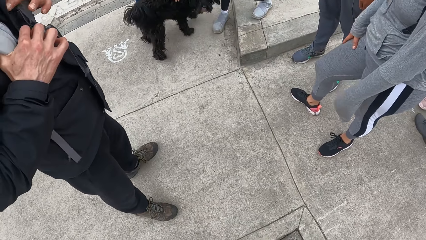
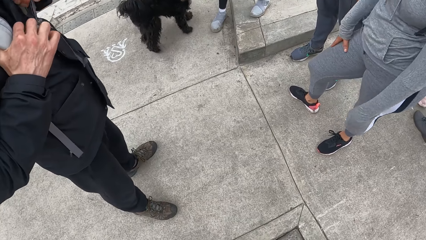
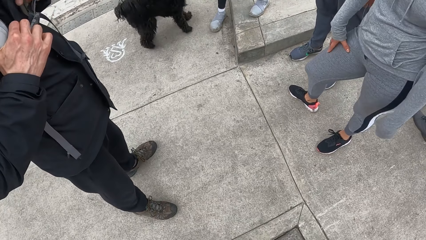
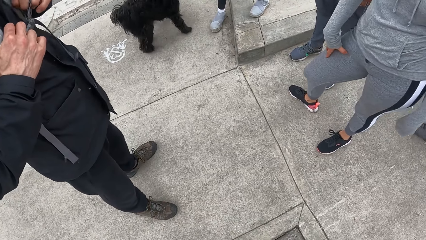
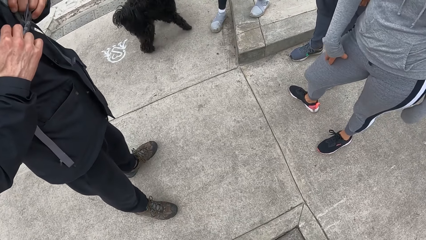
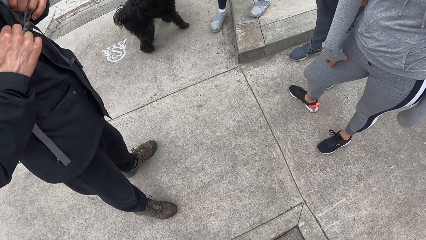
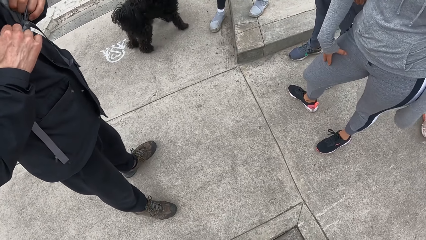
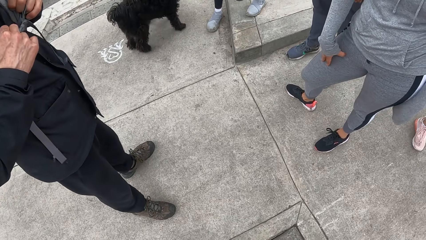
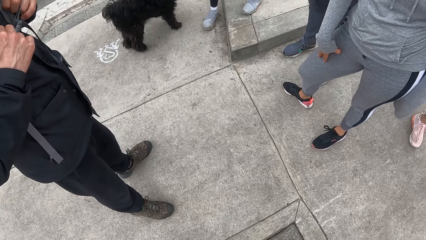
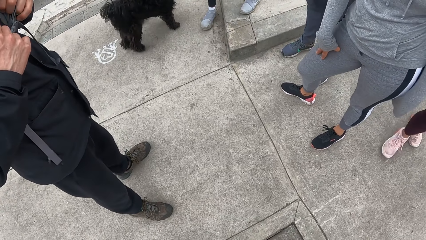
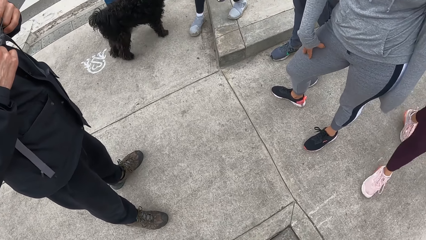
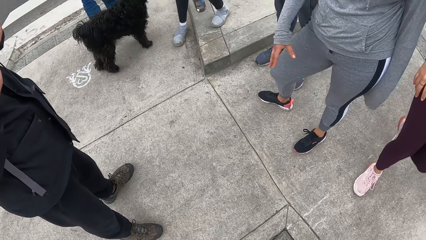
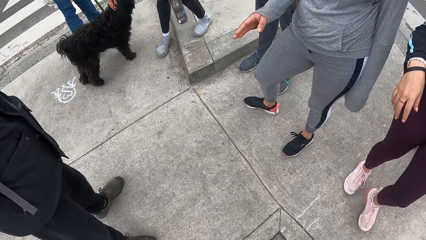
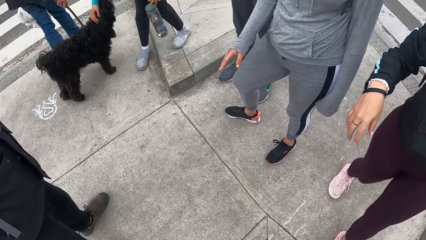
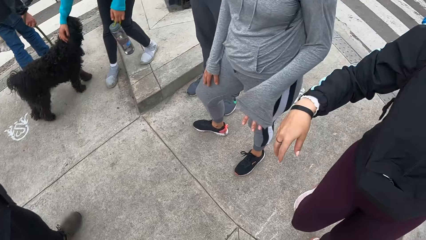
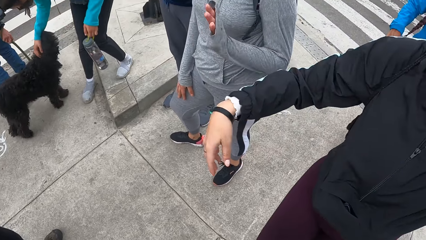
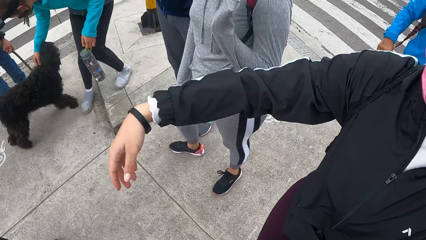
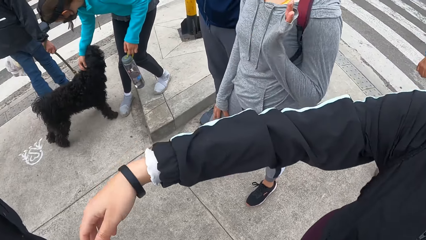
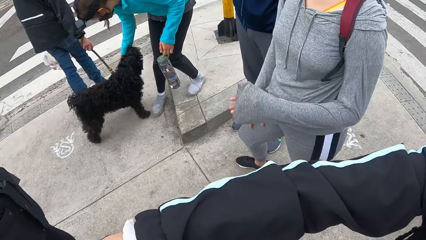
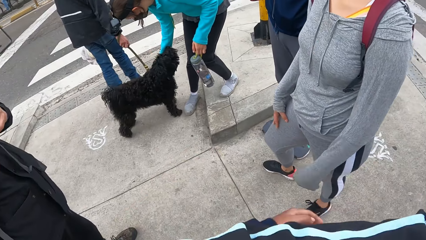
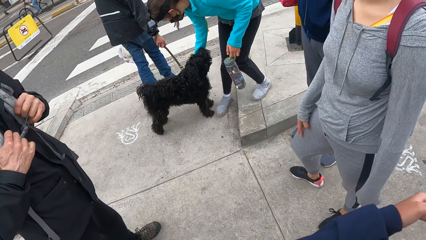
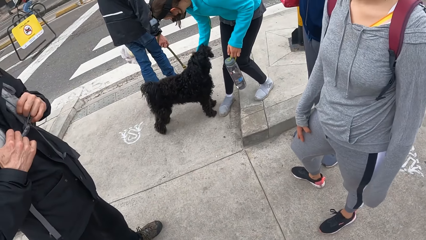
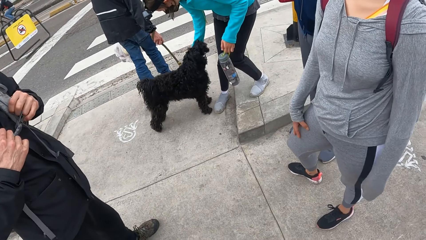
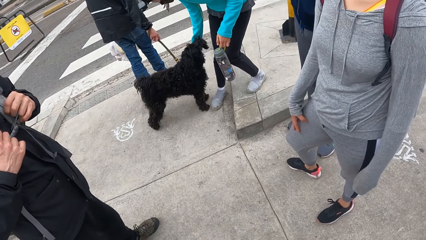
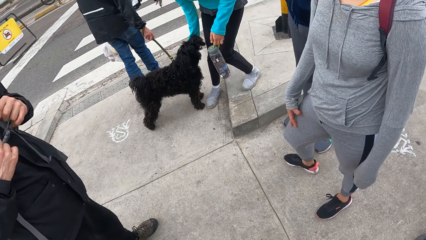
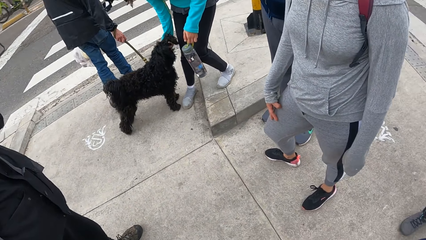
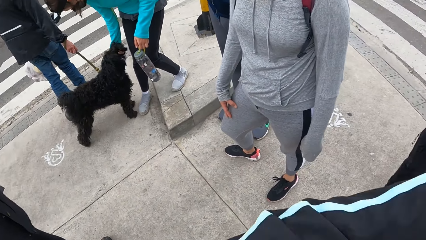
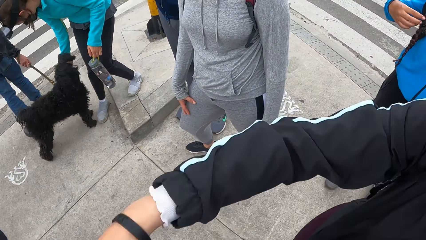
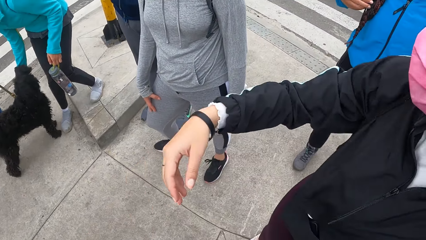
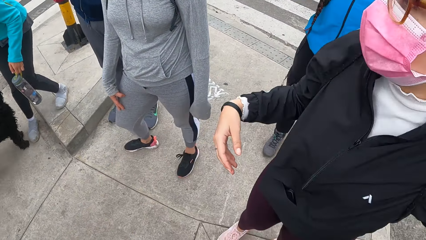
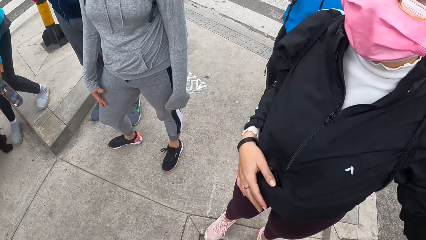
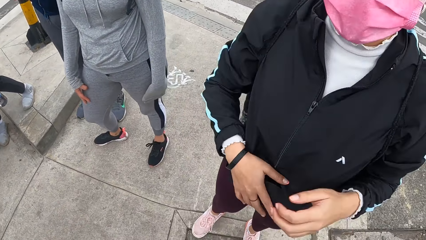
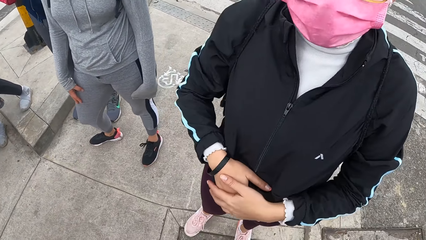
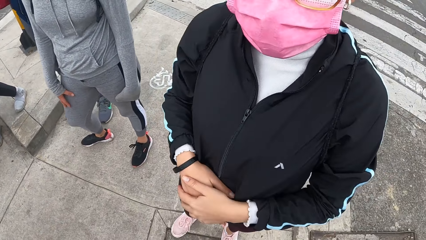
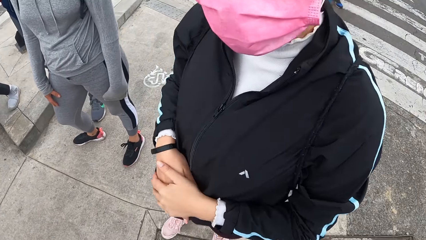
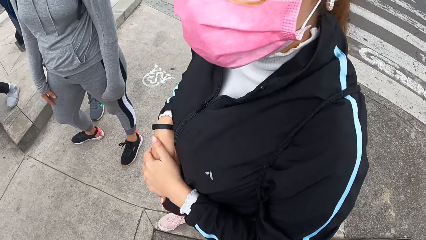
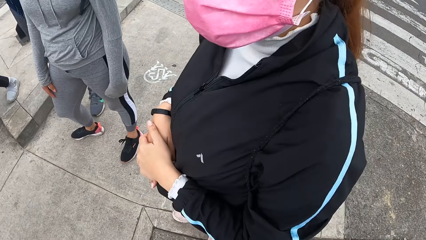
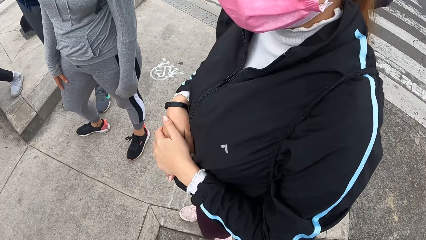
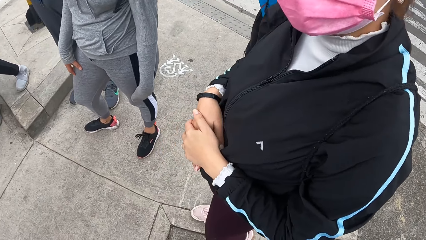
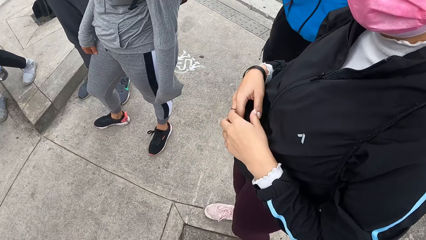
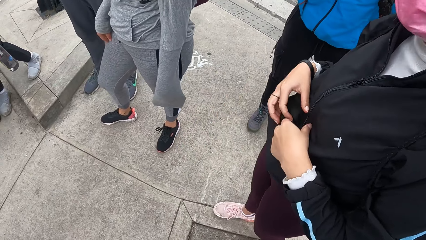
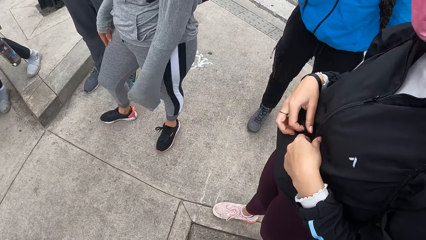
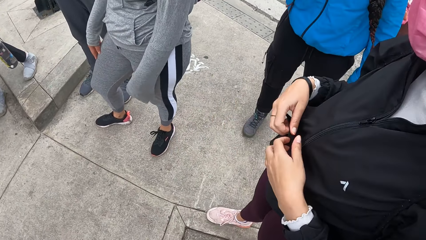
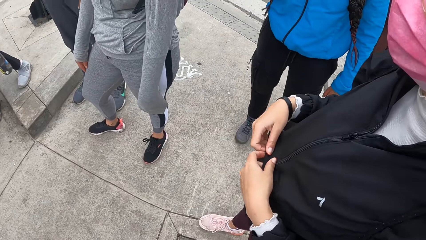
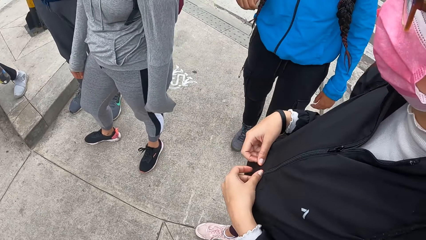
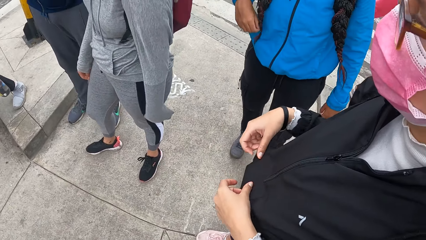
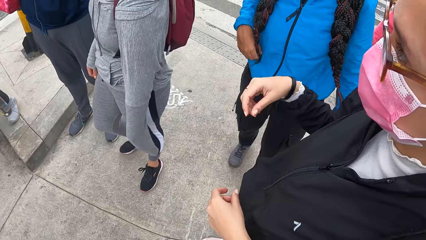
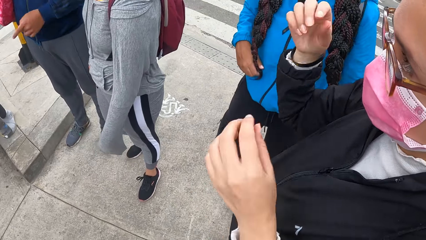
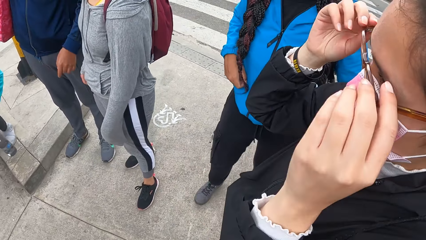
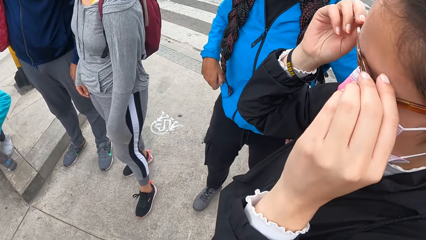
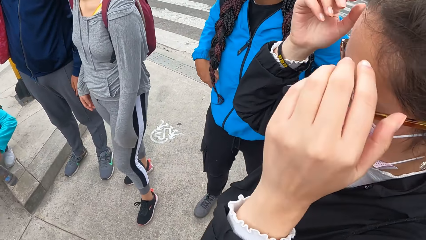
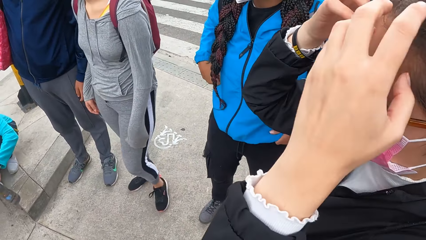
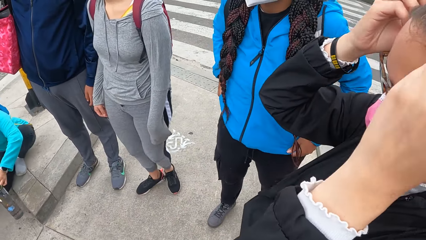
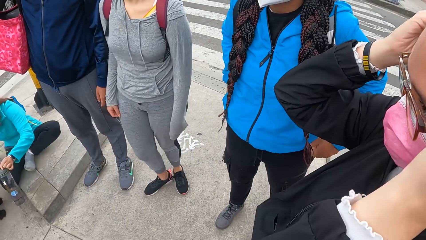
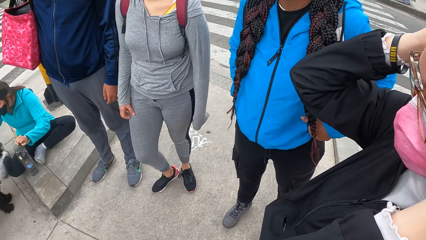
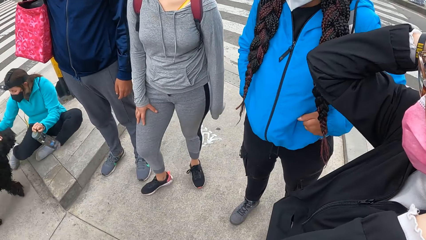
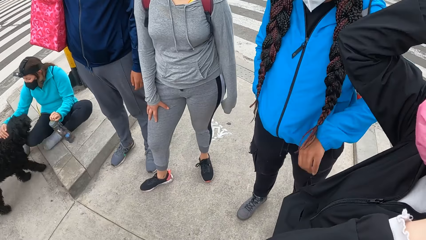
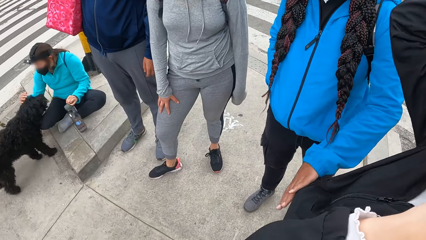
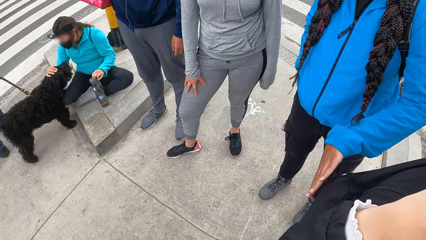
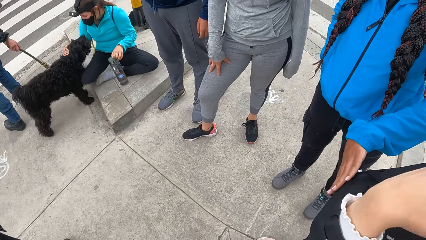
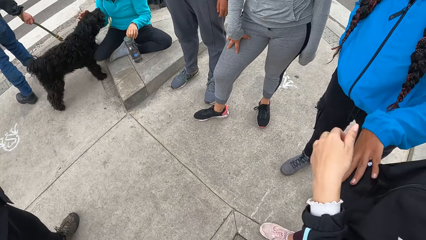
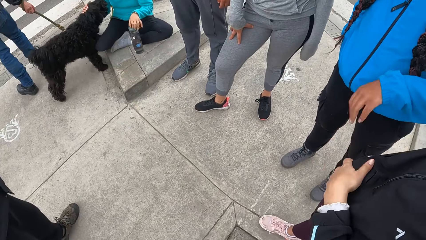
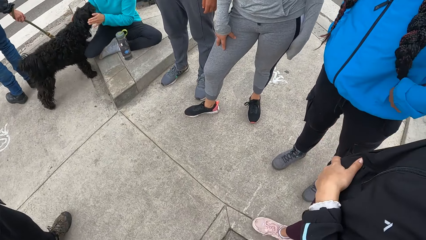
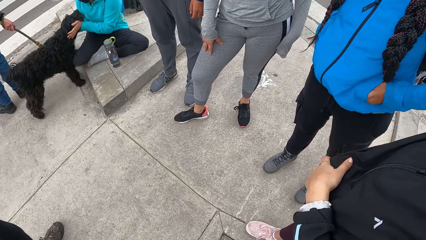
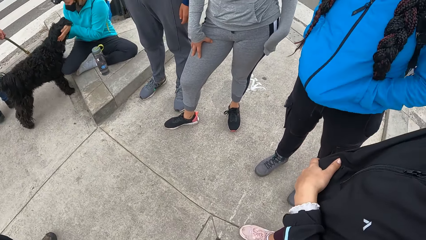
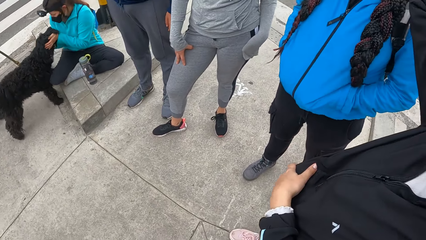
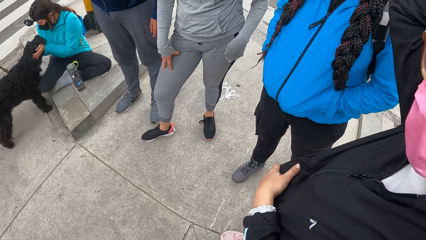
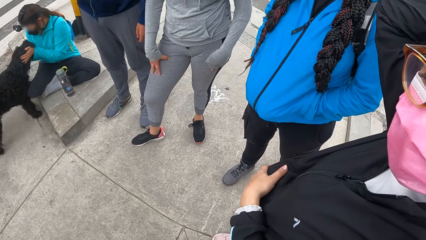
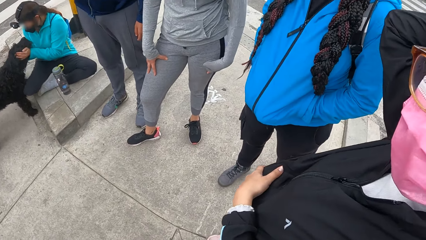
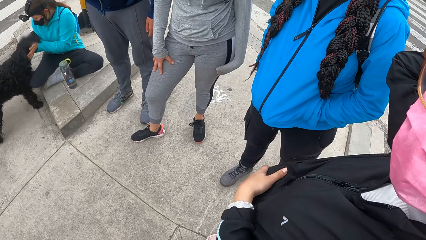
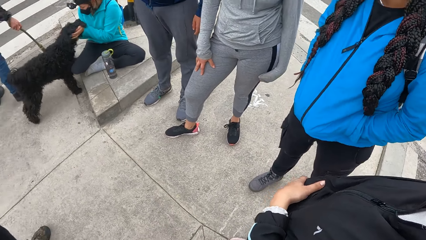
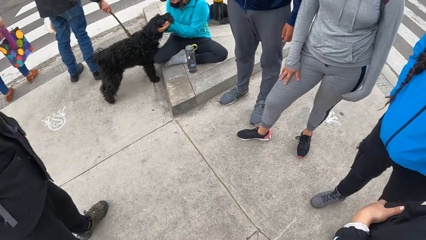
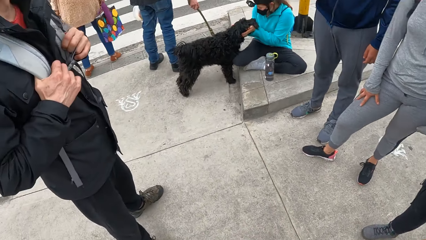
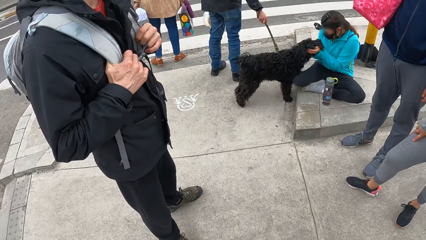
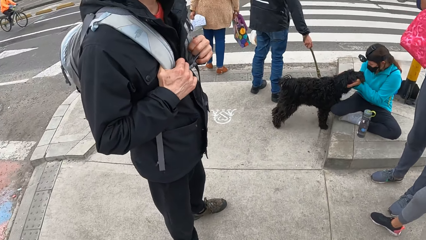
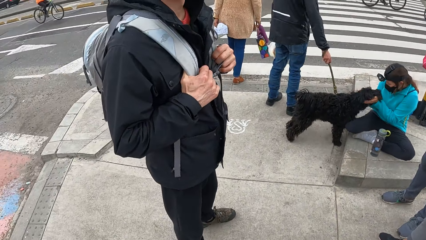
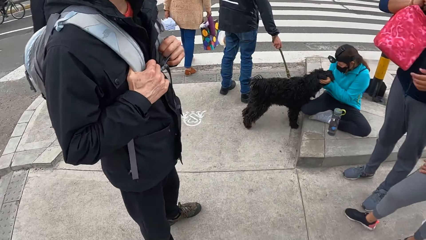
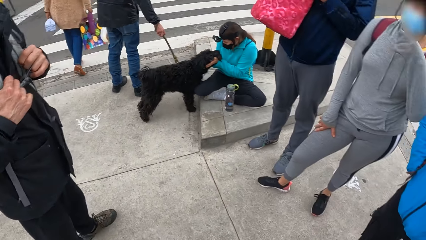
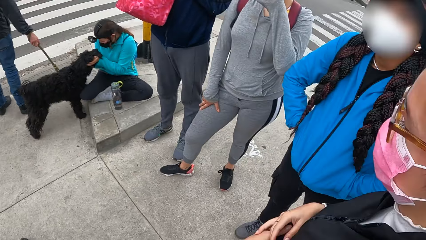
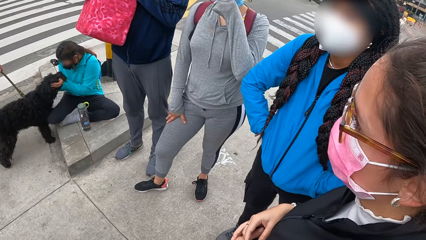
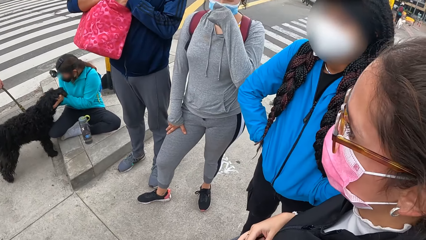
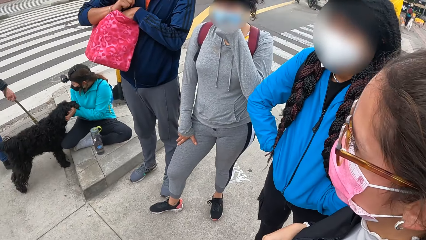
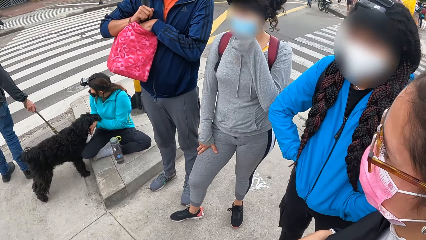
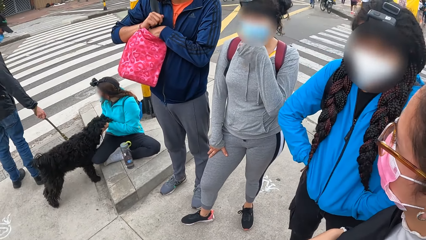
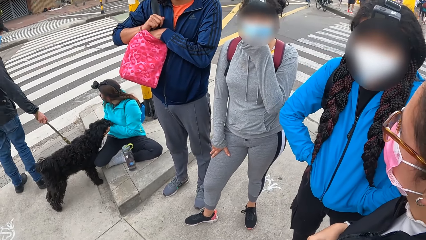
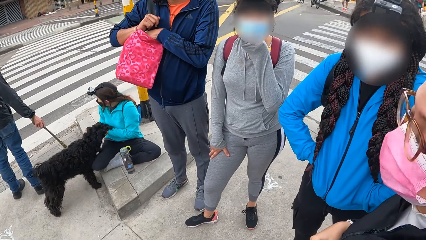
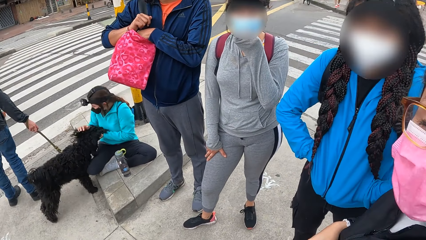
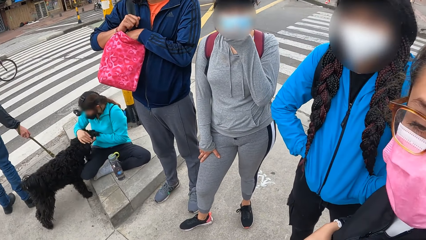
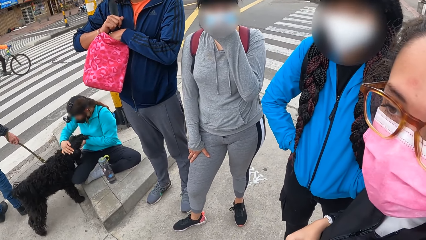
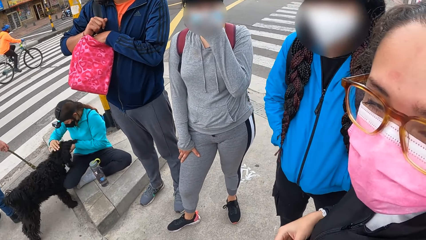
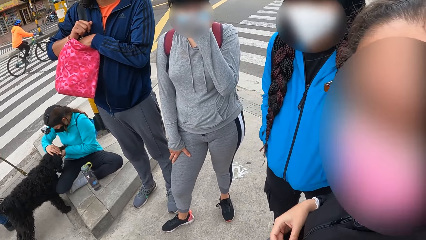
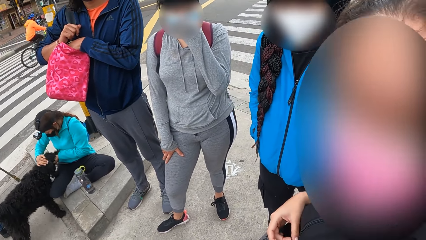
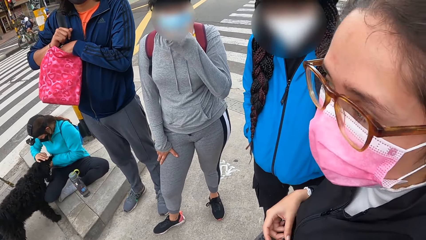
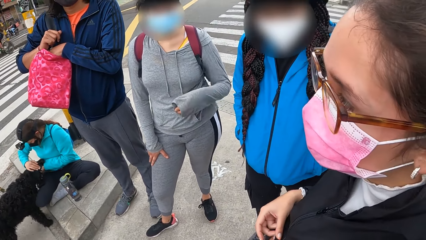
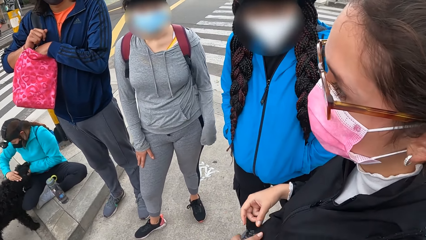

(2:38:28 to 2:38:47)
A woman plays with a dog. Another woman hugs the camera wearer. The camera wearer talks with the second woman. The second woman adjusts her jacket with her hands. The second woman adjusts her pair of glasses with her hands. A third woman adjusts her jacket with her hands. The second woman touches the glass. The first woman sits on a pavement. The second woman adjusts herself with her hands. The third woman puts her right hand in her jacket and touches the second woman's jacket with her left hand. The camera wearer looks around. The third woman puts her left hand in her jacket. A fourth woman adjusts her face mask with her left hand.
